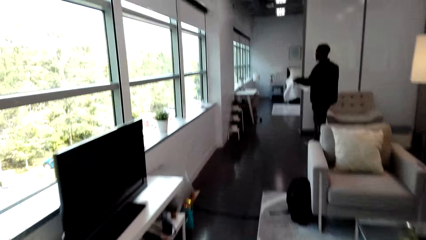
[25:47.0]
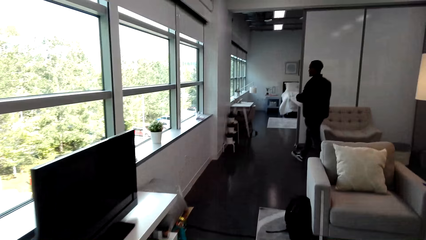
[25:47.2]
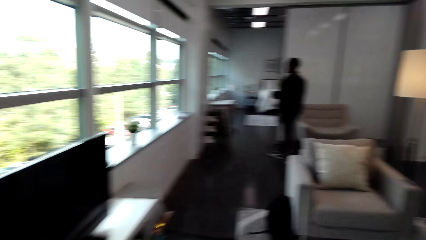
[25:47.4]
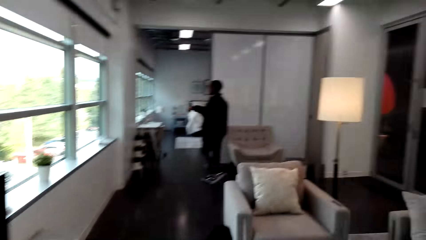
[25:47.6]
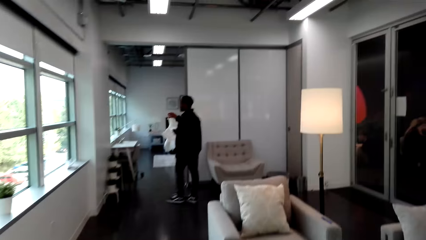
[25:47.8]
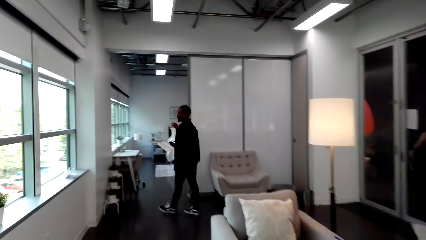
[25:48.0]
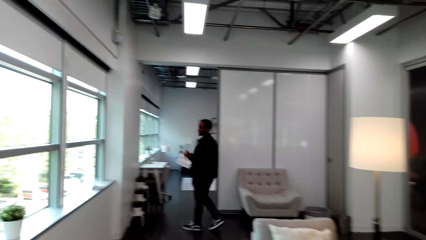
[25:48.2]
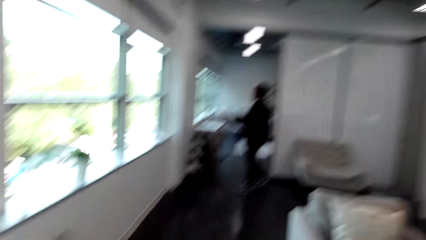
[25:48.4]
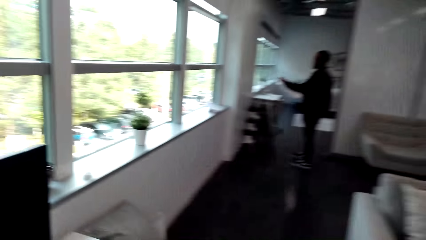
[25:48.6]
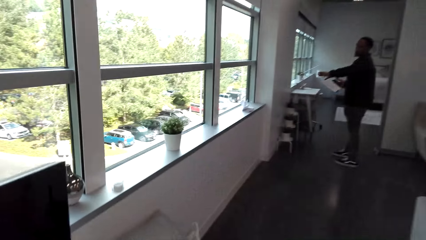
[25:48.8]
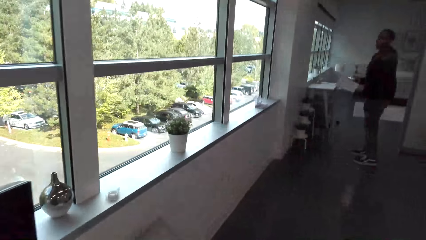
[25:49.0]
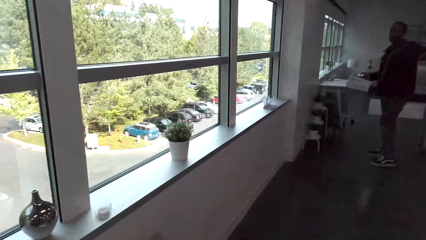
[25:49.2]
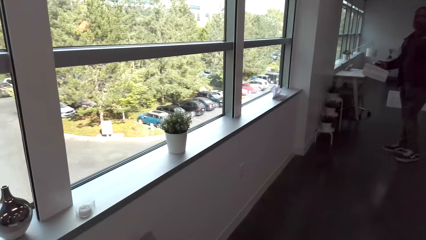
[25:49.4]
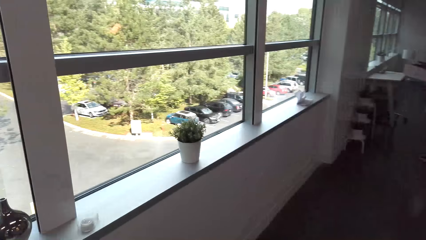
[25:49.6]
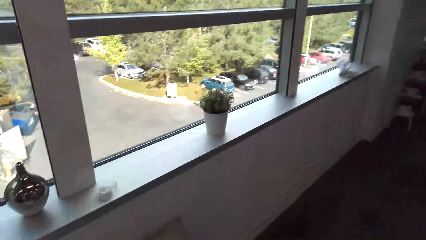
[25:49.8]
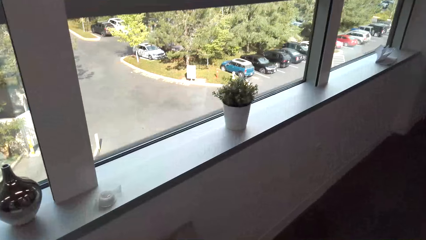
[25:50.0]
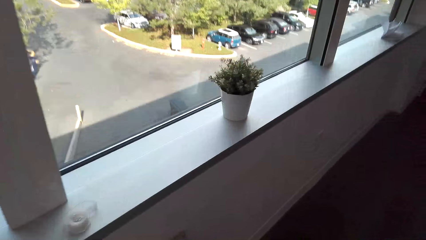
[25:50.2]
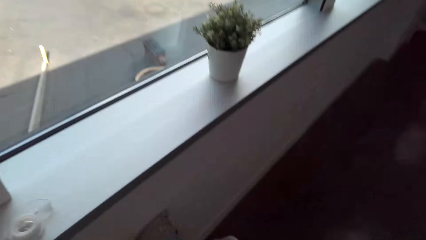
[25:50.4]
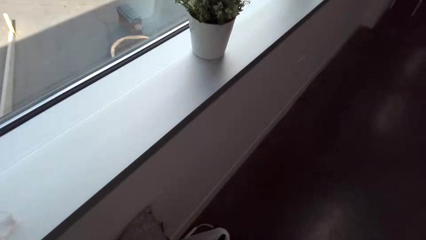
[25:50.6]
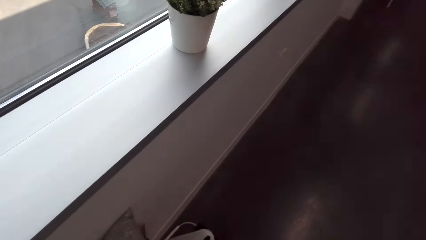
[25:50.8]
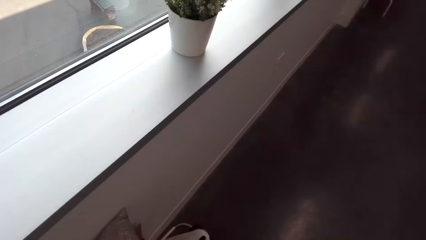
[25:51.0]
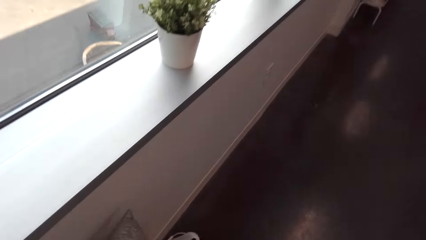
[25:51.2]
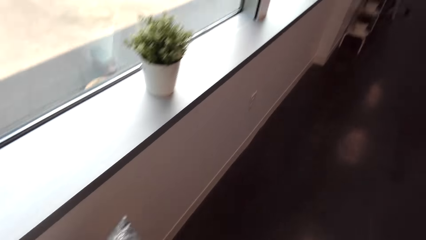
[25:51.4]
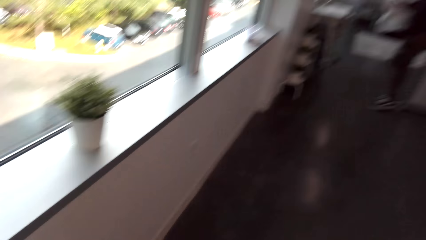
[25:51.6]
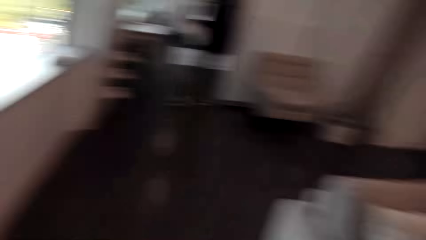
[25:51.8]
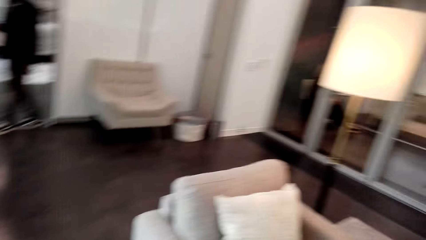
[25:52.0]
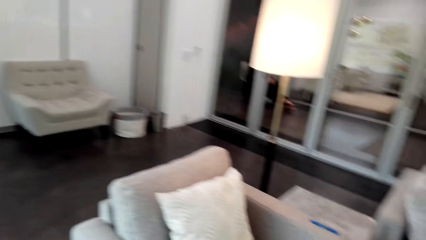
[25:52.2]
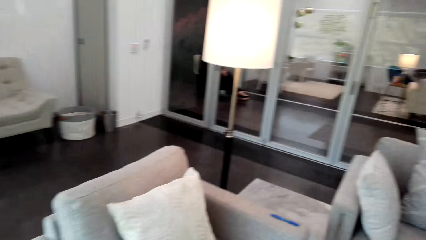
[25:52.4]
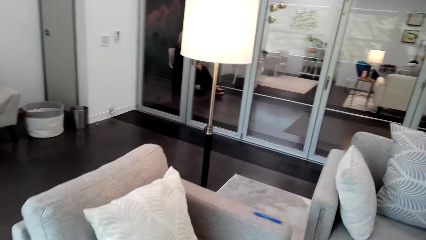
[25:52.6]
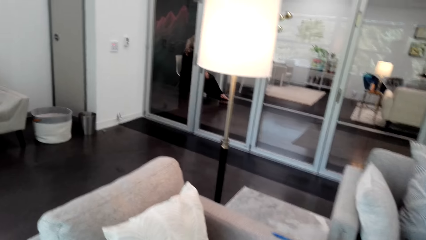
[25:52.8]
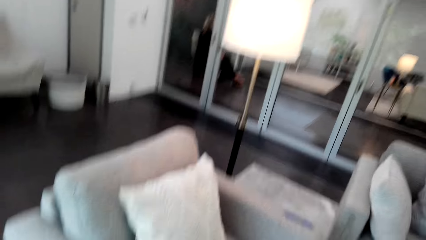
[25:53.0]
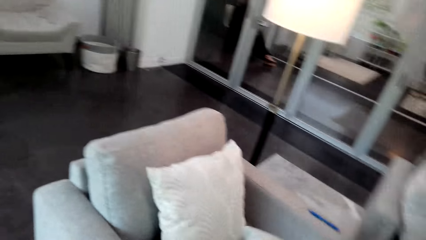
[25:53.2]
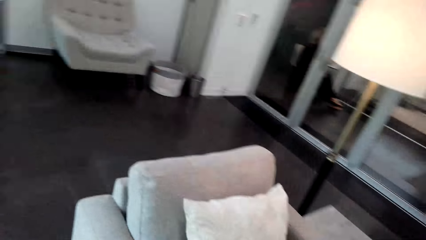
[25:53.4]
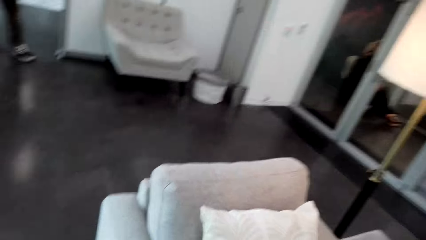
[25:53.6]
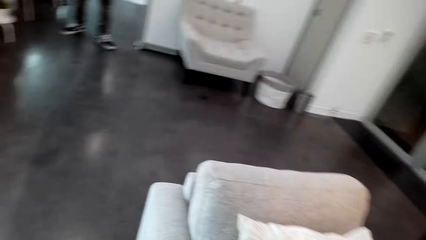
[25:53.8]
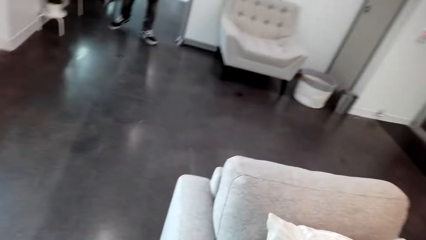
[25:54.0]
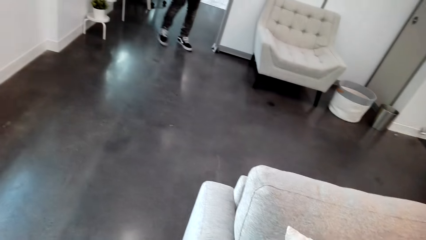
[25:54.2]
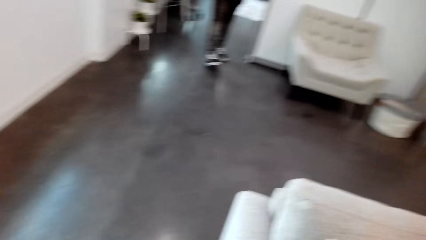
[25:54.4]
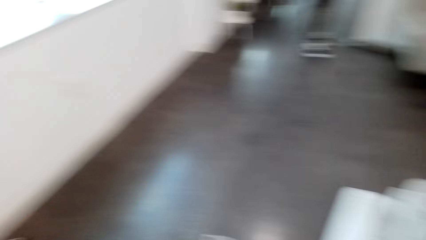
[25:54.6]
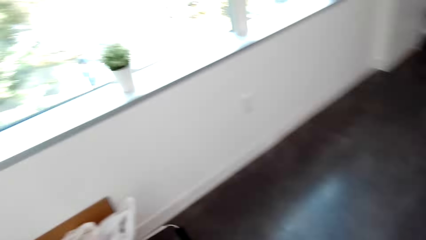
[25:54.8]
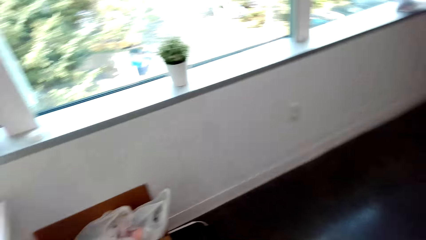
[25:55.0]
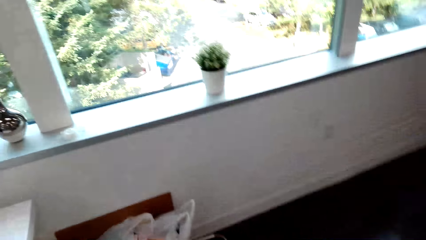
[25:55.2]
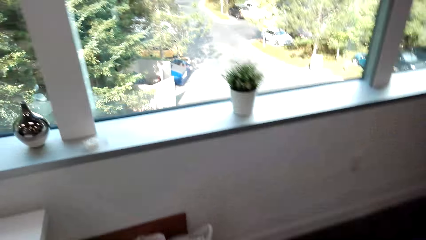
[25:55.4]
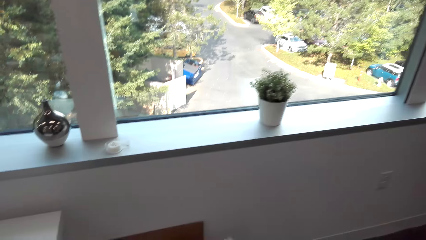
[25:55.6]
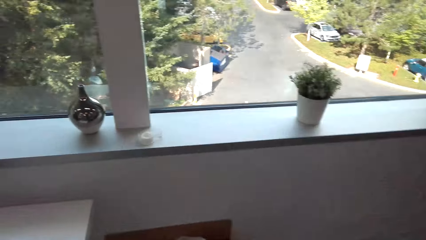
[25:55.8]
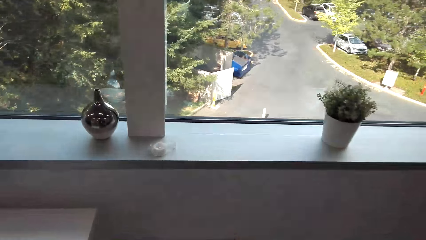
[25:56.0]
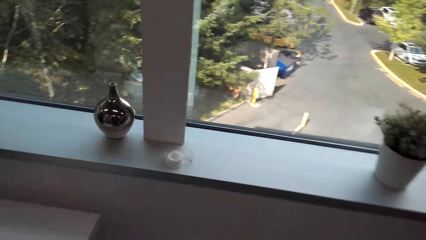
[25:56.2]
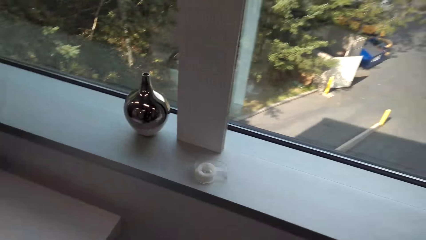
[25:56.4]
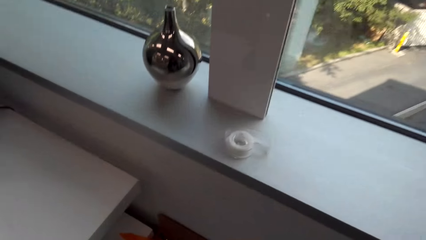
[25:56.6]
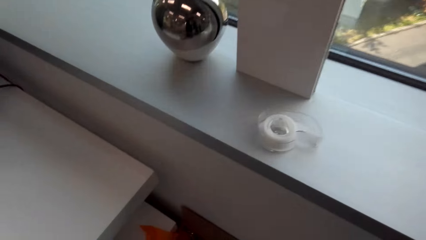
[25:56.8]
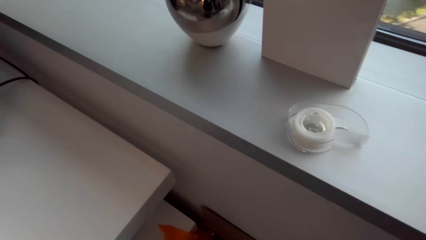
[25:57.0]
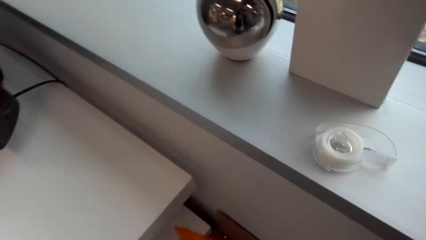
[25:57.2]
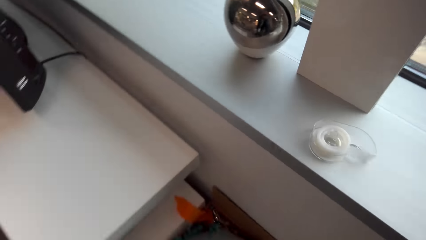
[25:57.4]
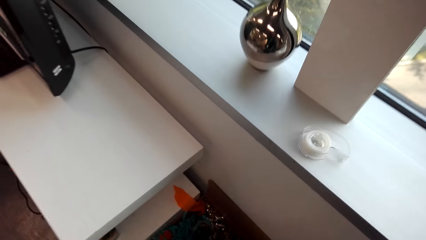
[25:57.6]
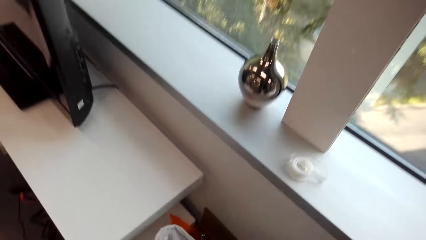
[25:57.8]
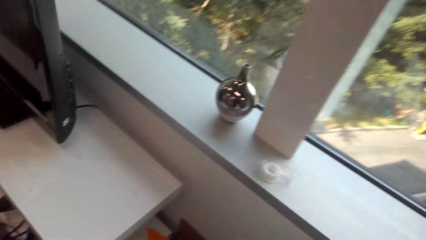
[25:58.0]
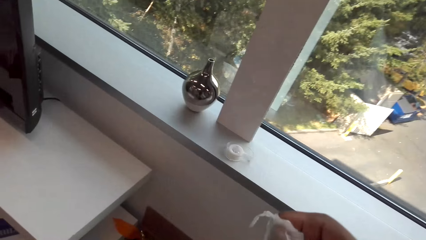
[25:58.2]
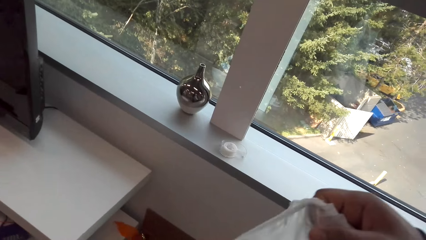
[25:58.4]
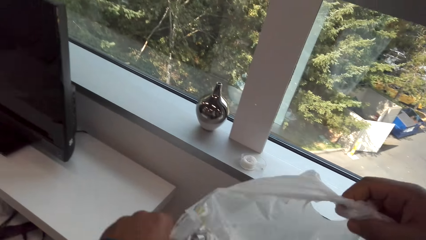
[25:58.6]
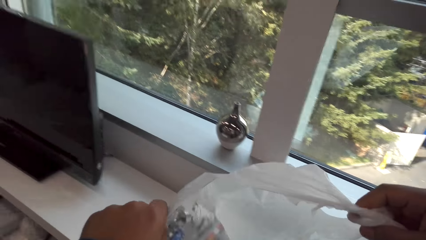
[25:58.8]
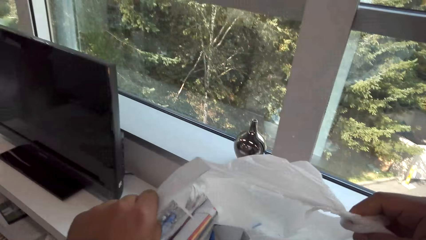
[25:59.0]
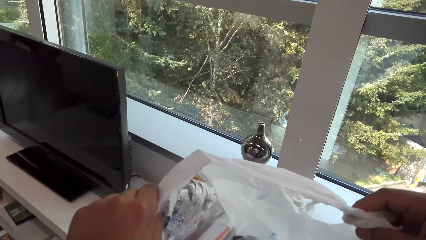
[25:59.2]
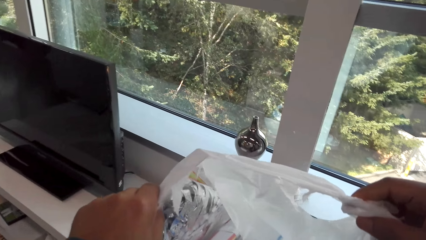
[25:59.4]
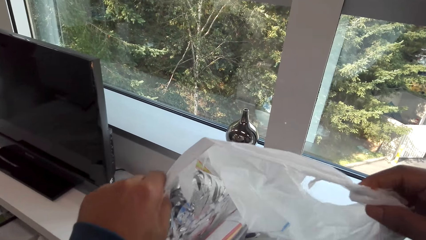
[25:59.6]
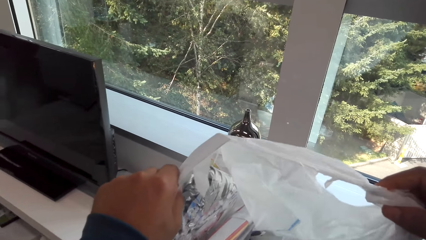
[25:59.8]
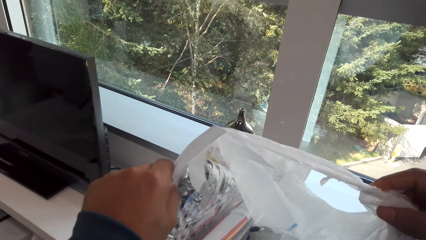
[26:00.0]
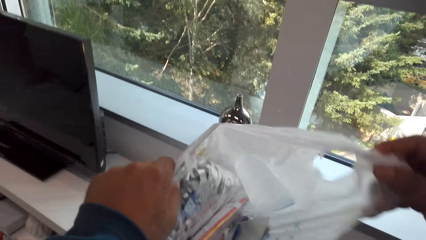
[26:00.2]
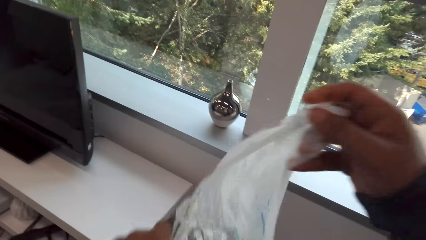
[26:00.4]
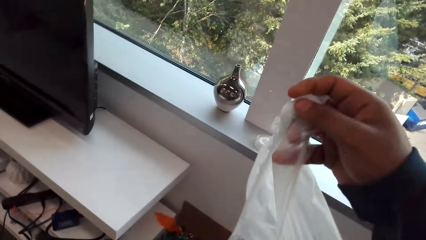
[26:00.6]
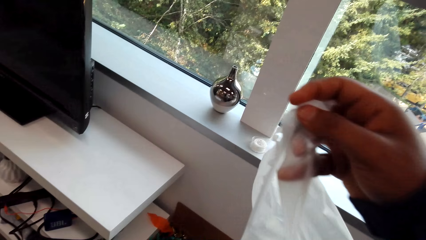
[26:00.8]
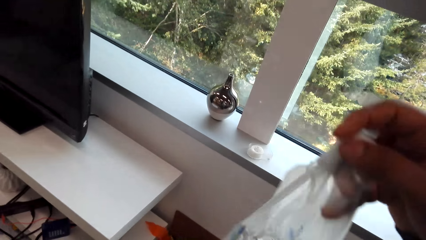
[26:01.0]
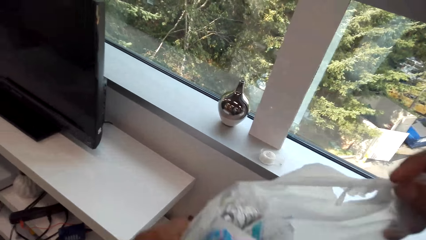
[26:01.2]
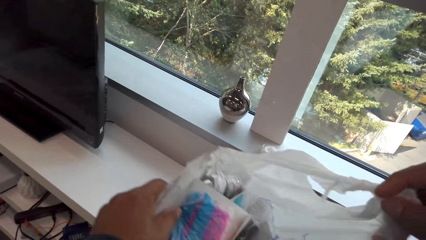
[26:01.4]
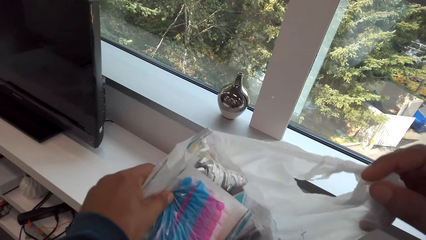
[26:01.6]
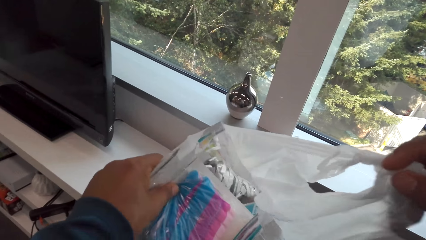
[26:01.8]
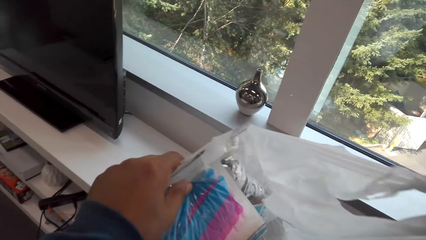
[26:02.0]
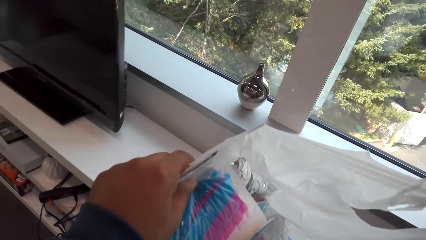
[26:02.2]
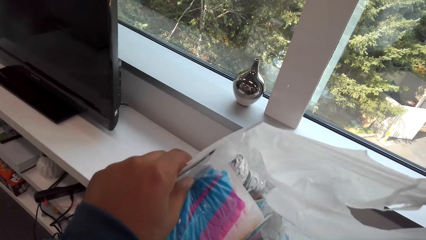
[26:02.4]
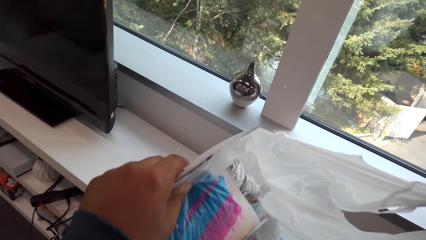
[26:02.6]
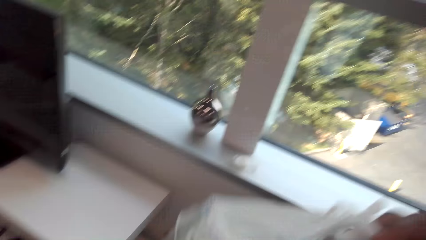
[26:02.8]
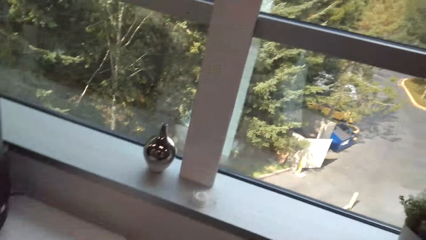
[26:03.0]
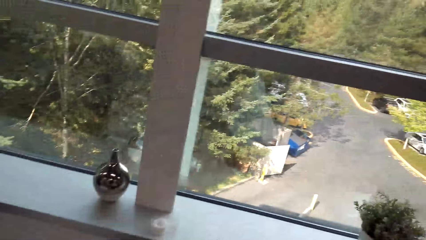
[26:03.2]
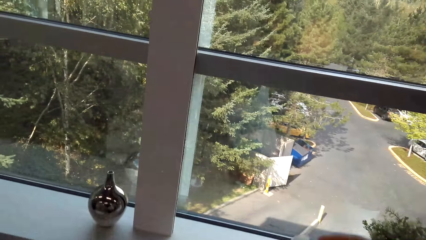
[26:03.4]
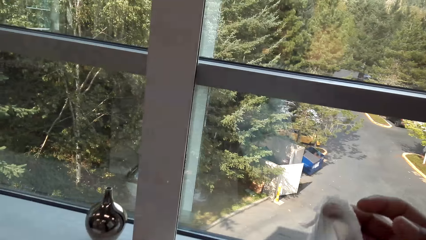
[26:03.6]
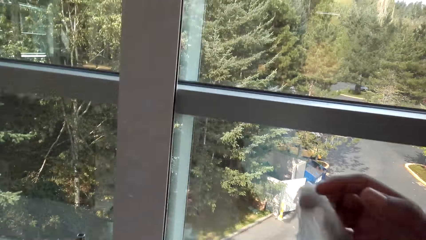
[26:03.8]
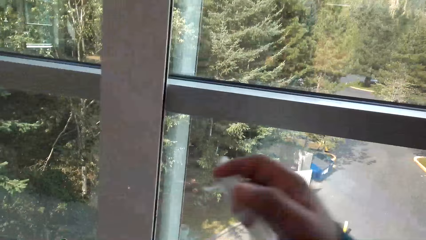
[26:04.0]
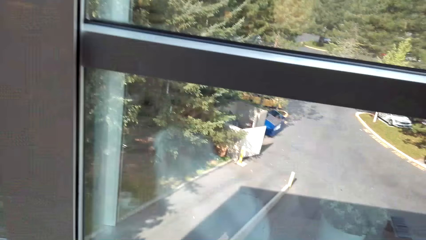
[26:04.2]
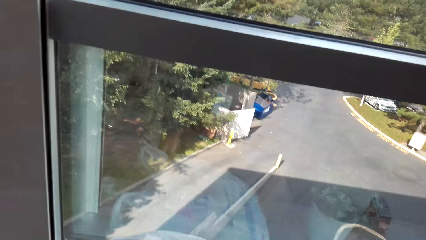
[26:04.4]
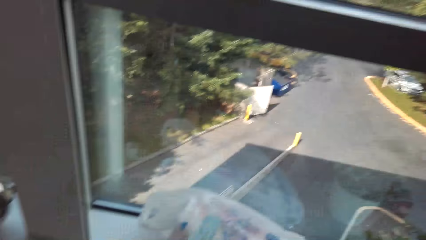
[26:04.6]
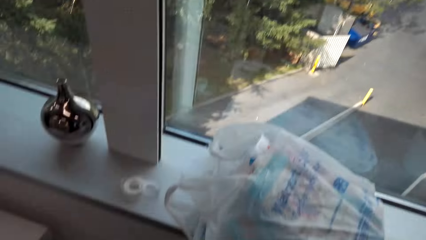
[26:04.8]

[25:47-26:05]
The camera wearer looks at the window glass. They walk around the house. They pick up a polythene paper bag from the box. They look at the decoration papers, lower the bag, lift the bag, and lower the bag. They place the polythene paper bag on the window panel.
